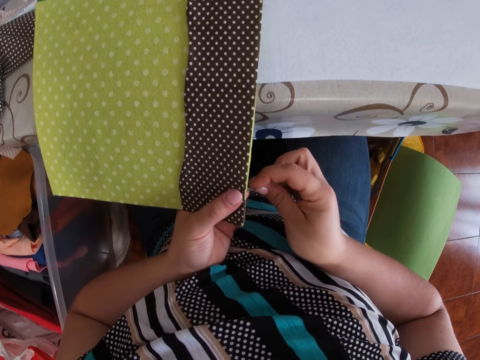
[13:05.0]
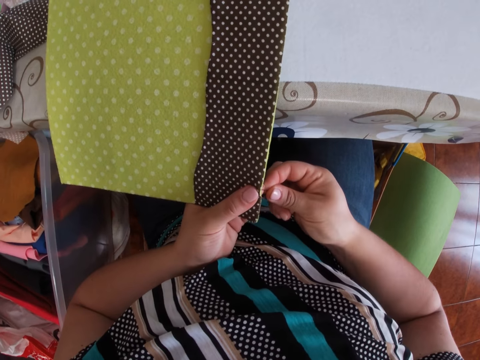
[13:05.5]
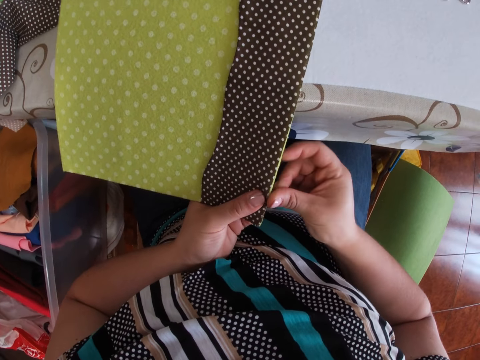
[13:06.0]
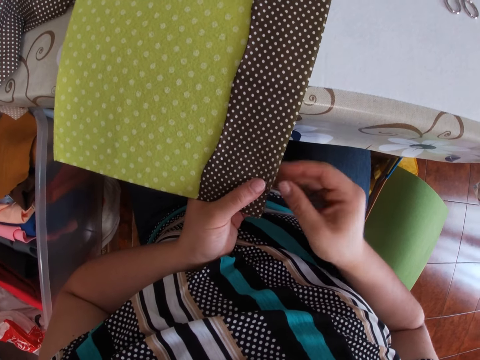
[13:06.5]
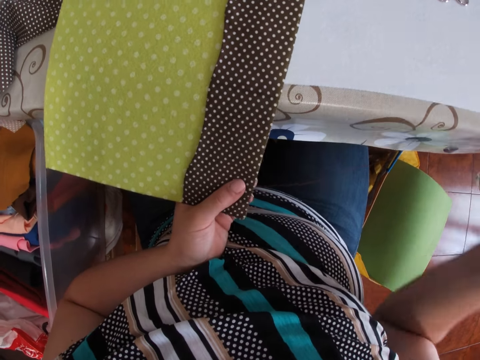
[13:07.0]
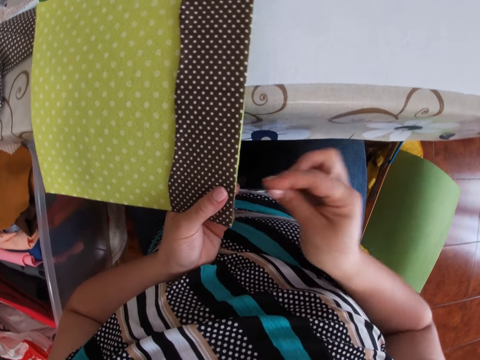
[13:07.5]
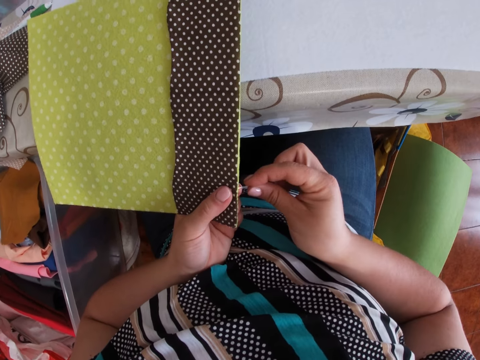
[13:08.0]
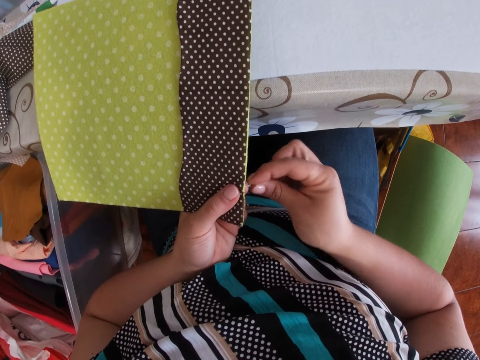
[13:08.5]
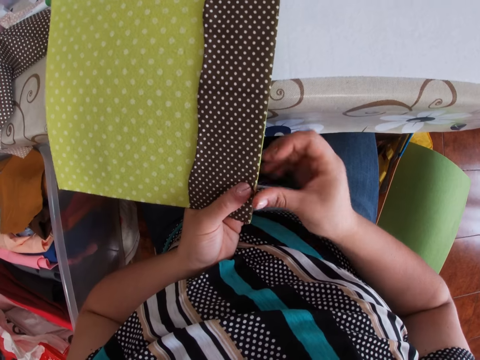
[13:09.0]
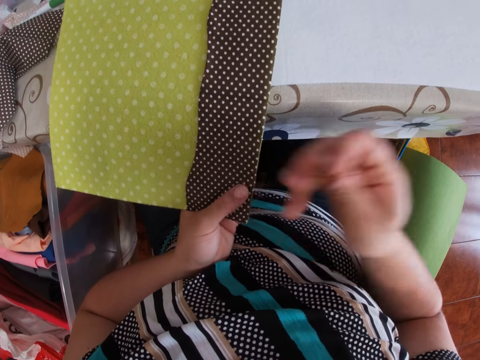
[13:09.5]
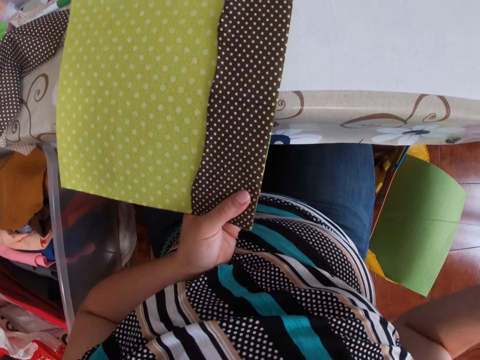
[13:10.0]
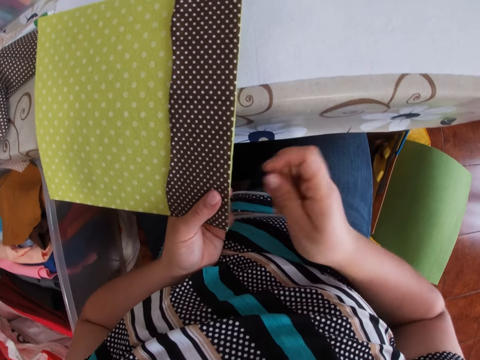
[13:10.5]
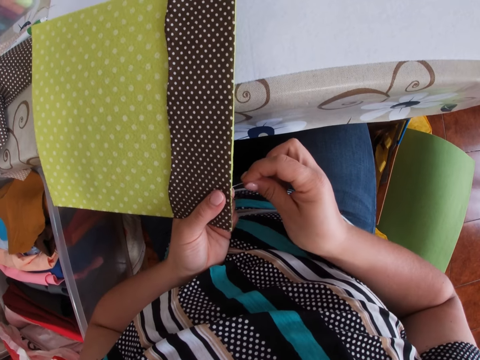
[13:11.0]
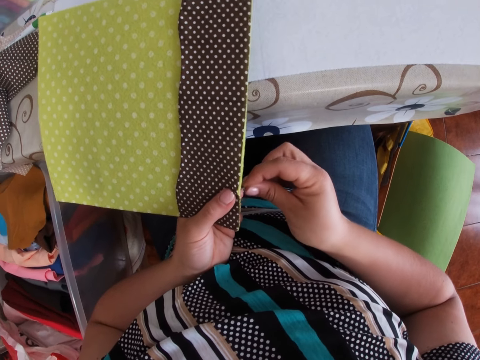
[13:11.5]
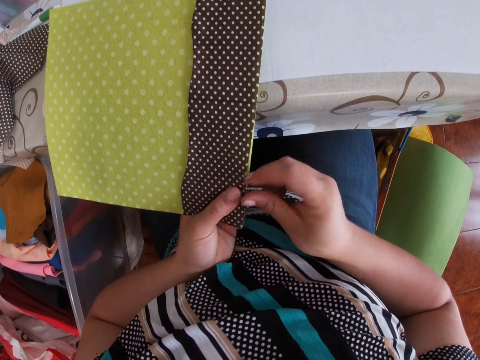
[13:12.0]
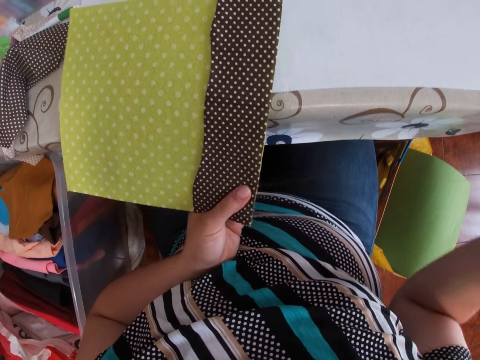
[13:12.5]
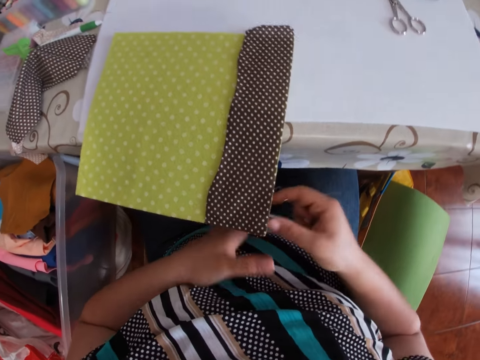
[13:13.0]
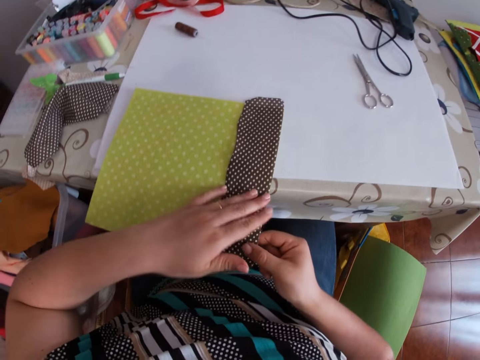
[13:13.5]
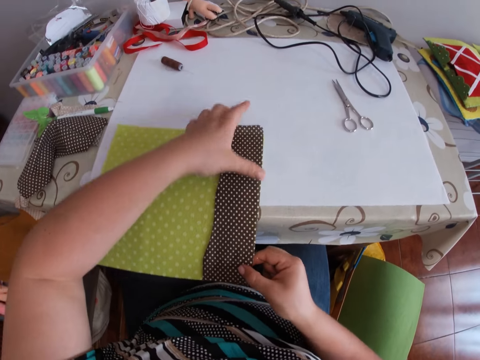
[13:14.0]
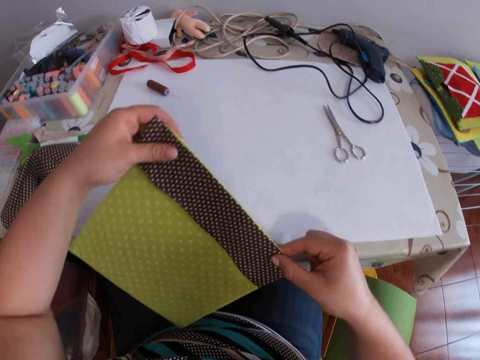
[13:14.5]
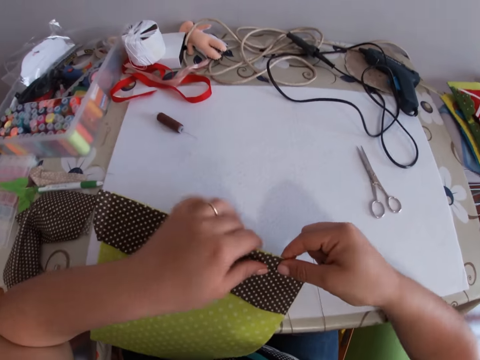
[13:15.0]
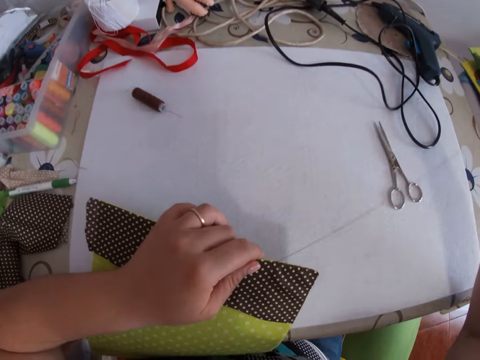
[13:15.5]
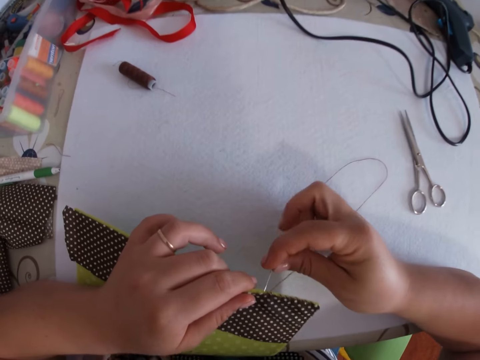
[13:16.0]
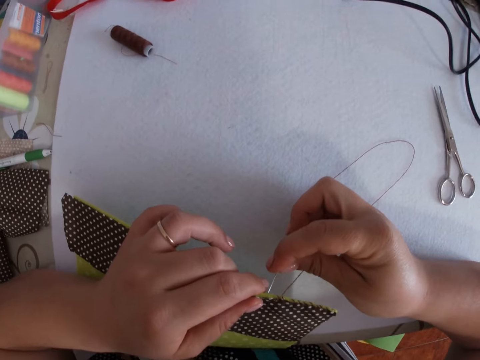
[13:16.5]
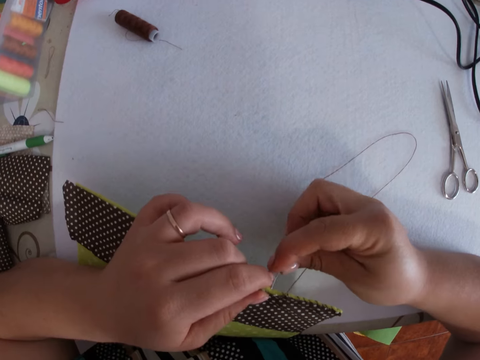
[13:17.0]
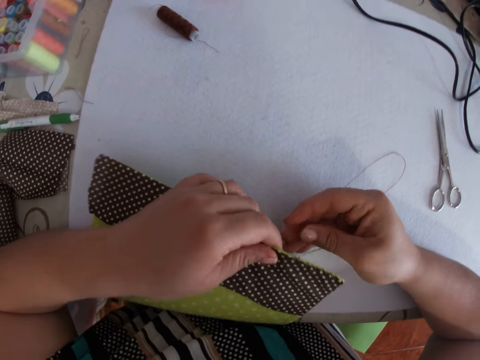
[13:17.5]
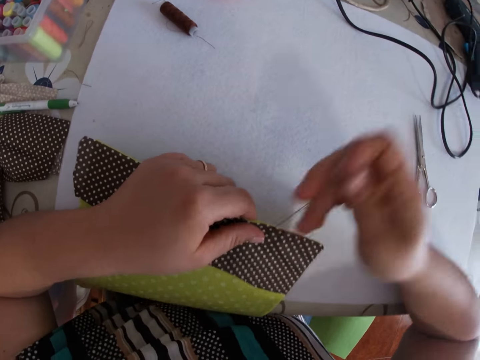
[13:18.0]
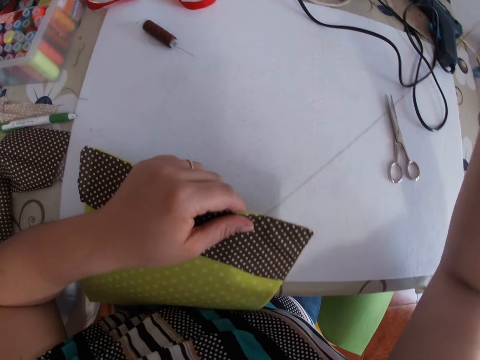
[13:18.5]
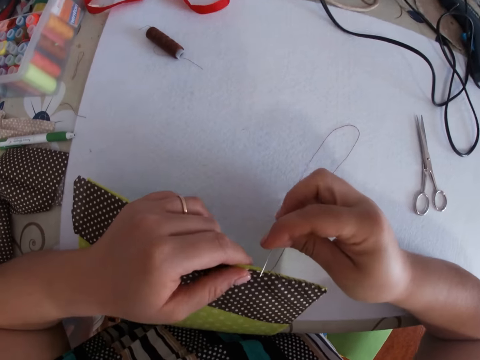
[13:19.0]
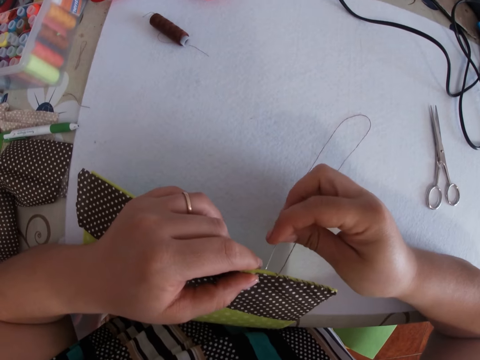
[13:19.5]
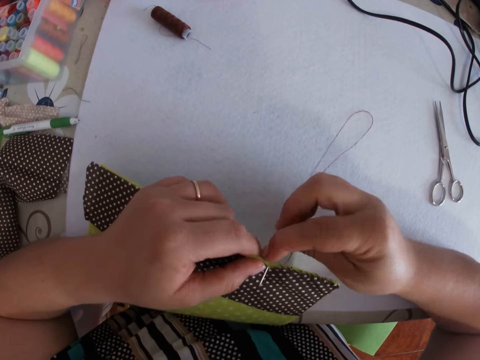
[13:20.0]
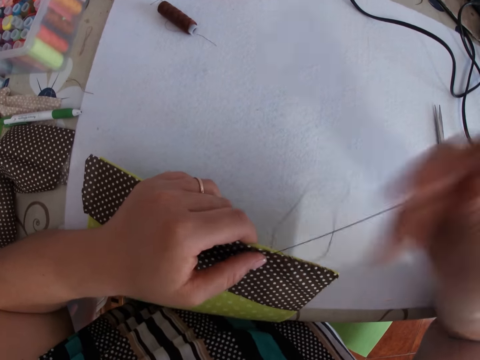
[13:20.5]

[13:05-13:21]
The camera wearer knits the fabric. They hold the fabric. They adjust the fabric with both hands. They turn the fabric. They sew the piece of fabric with the needle and thread with both hands.

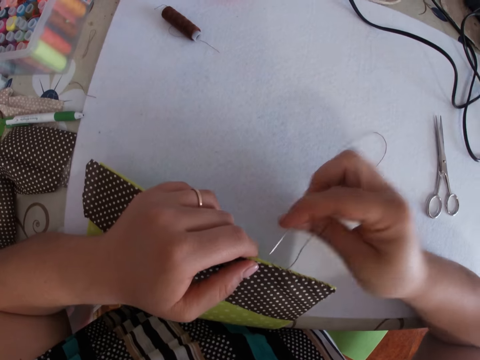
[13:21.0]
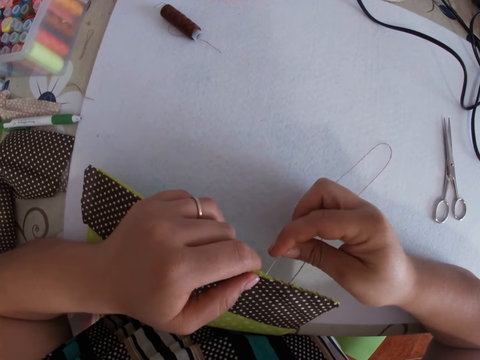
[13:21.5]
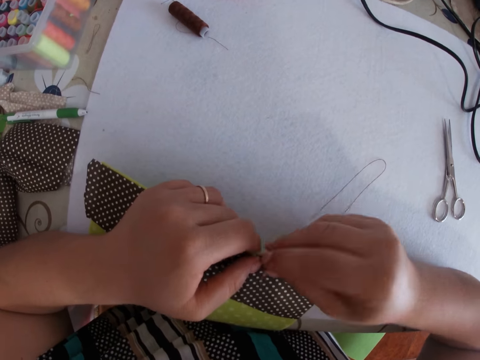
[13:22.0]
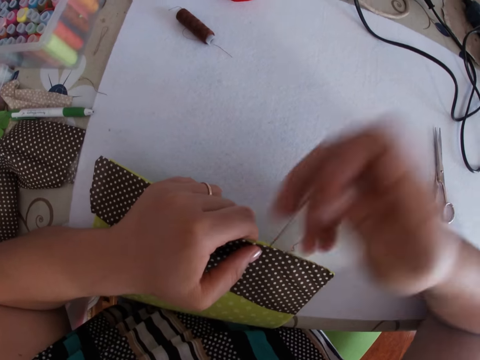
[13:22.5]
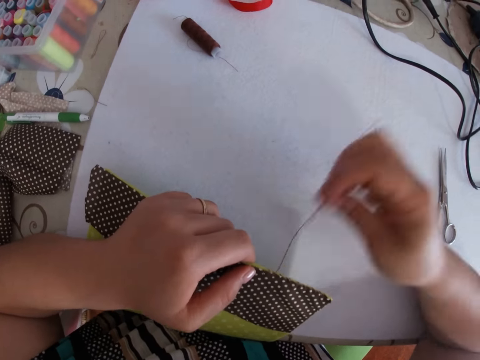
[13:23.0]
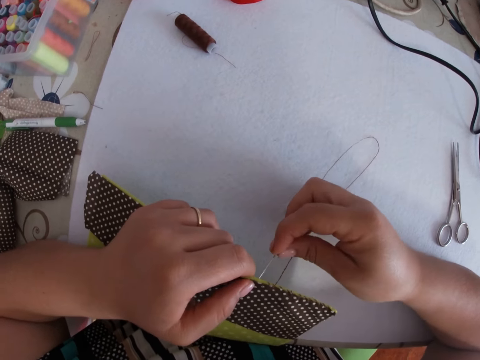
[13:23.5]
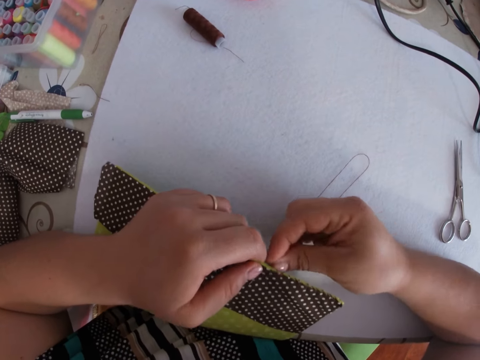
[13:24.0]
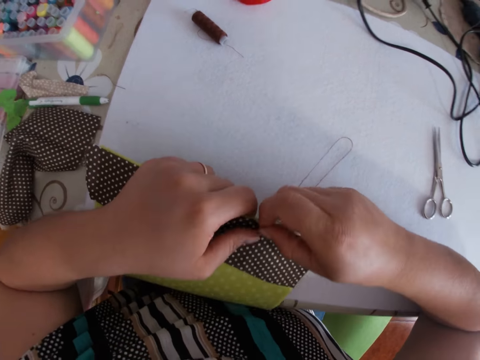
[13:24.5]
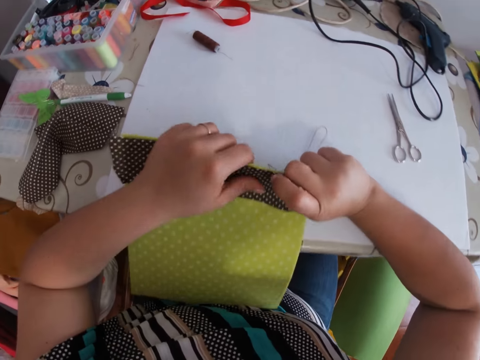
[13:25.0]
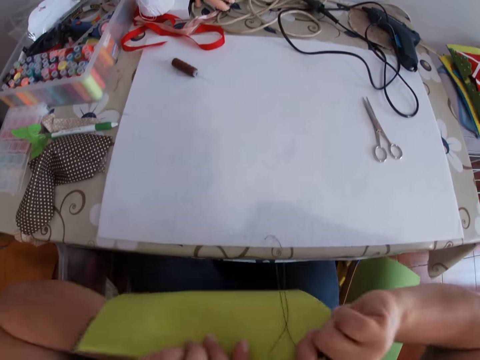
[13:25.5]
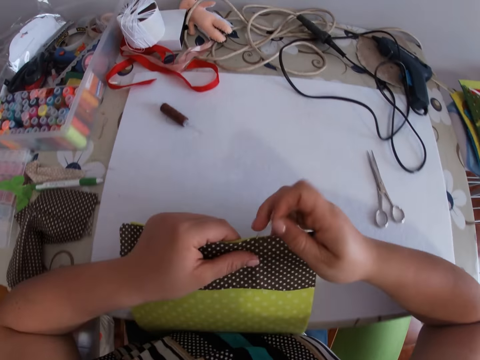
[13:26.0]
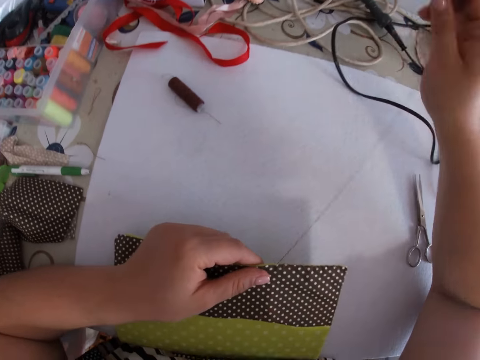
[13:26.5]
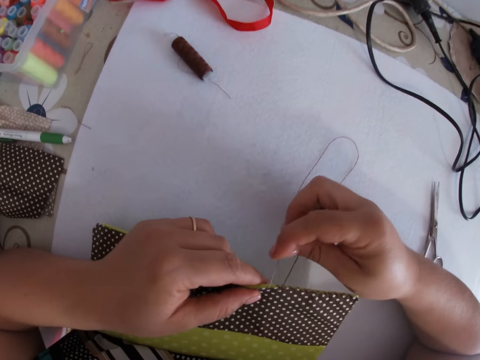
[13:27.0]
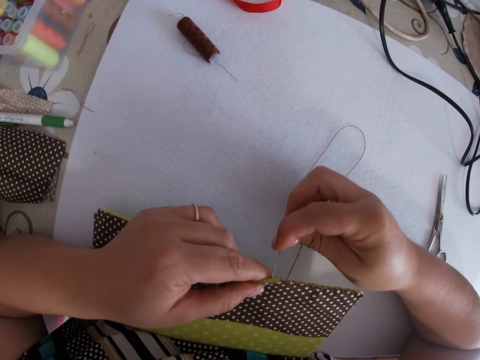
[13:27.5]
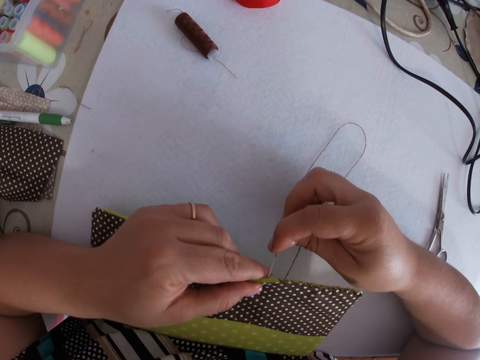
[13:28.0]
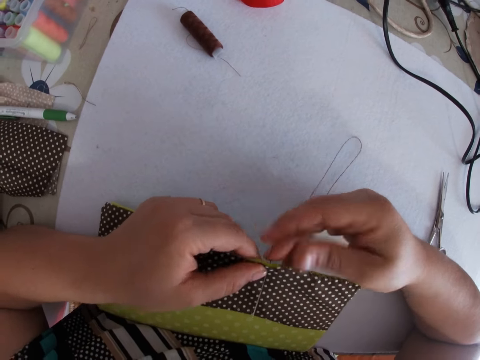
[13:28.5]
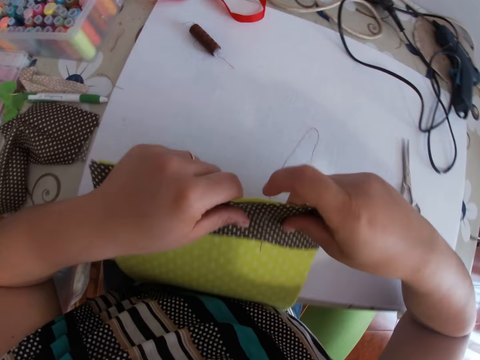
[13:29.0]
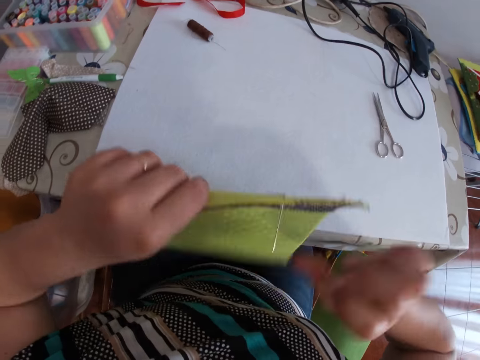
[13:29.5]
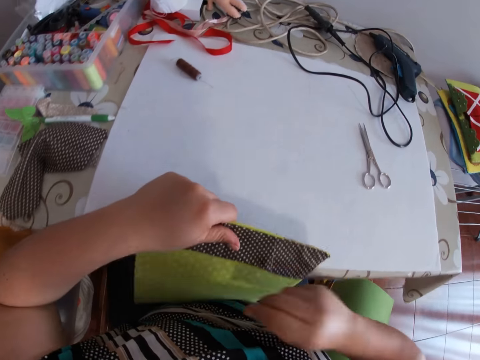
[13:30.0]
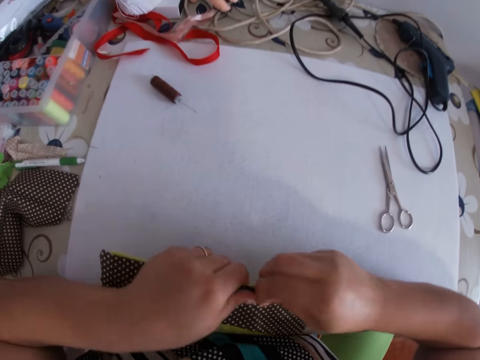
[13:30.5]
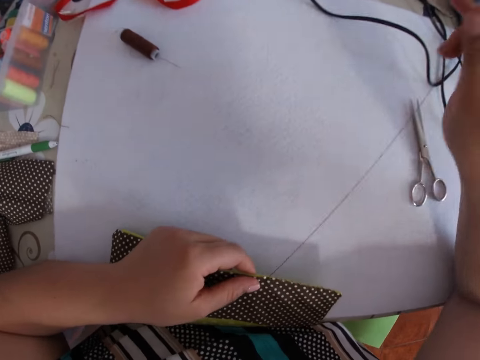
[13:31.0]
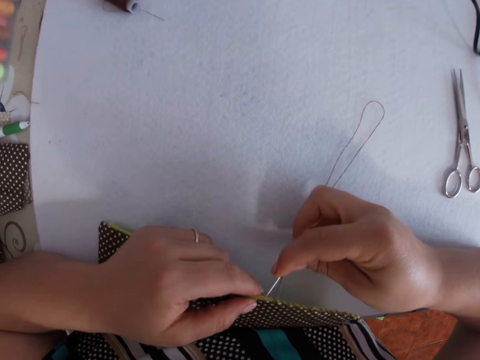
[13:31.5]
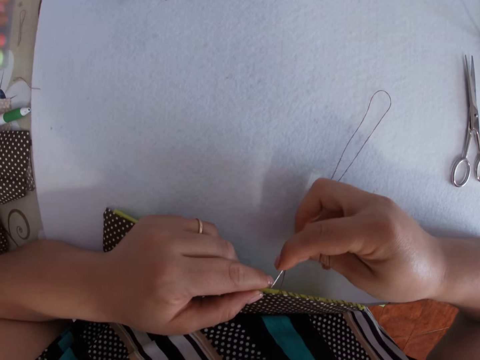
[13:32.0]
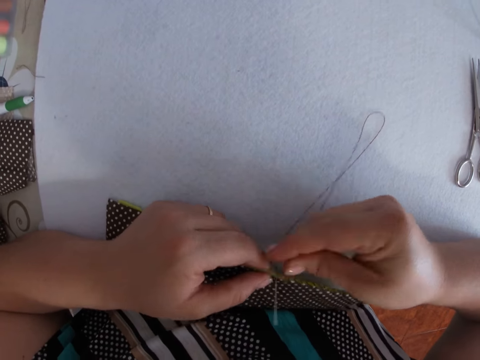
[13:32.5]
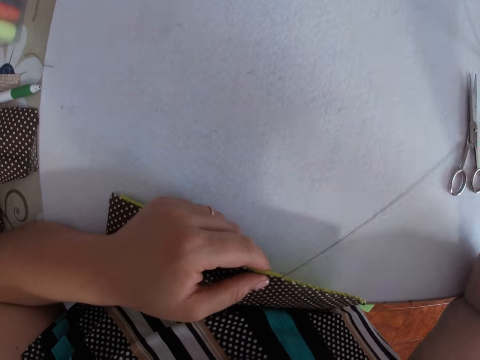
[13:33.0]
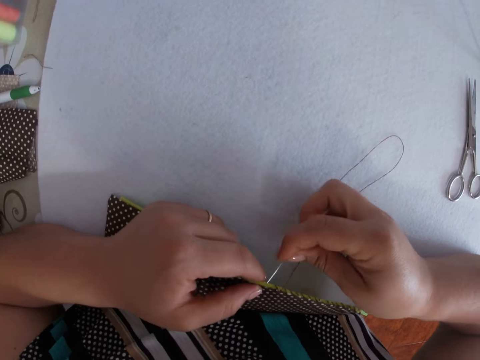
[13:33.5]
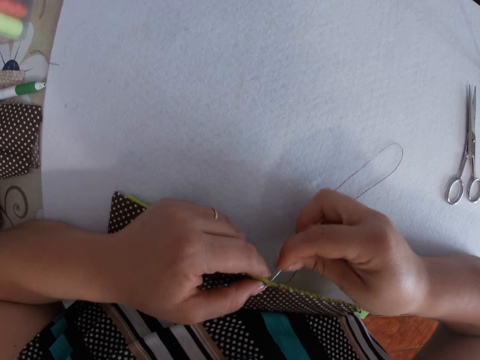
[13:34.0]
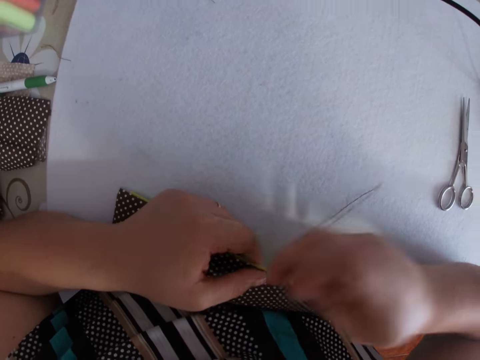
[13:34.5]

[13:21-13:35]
The camera wearer moves the fabric. They knit the fabric. They move the fabric. They knit the fabric.
